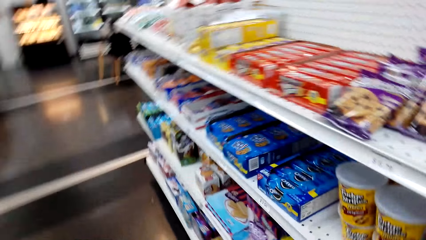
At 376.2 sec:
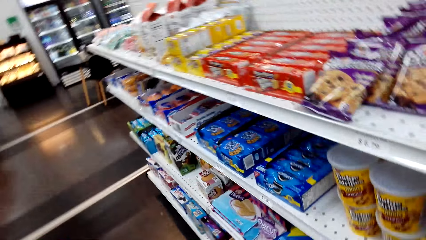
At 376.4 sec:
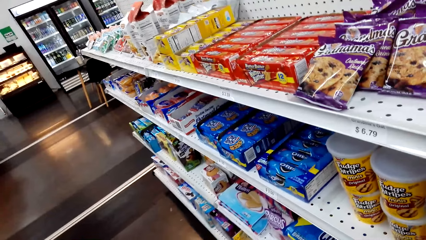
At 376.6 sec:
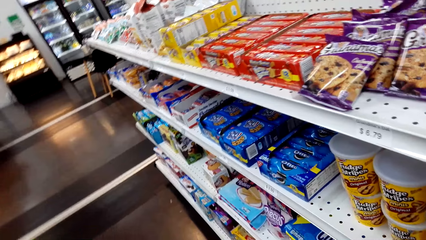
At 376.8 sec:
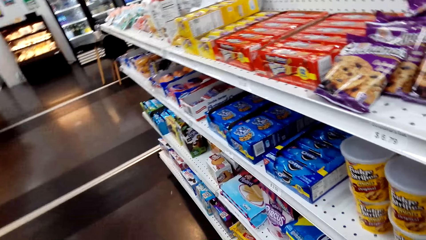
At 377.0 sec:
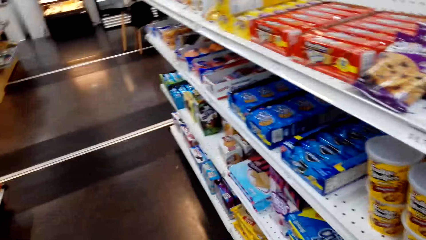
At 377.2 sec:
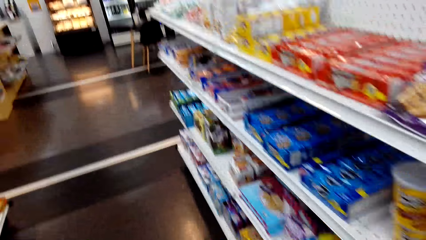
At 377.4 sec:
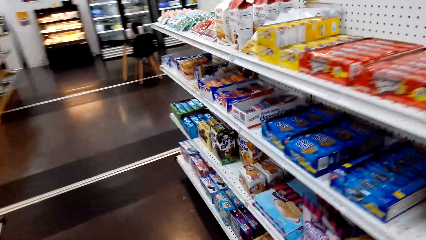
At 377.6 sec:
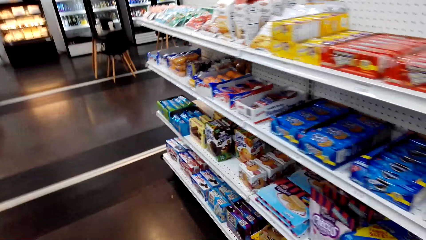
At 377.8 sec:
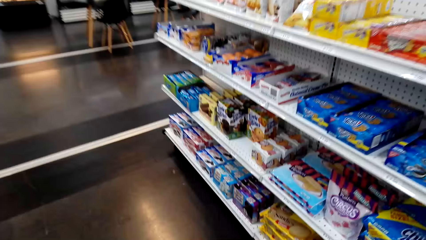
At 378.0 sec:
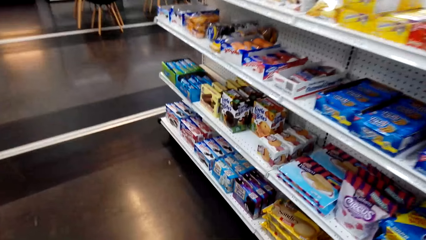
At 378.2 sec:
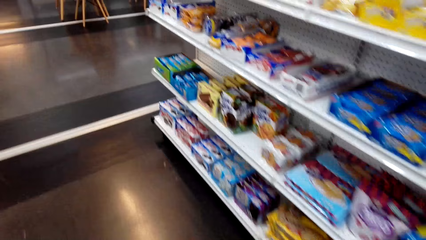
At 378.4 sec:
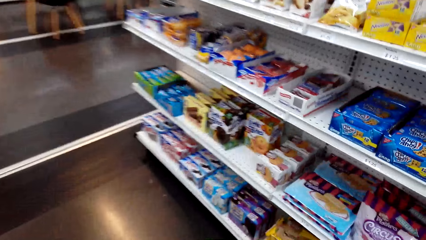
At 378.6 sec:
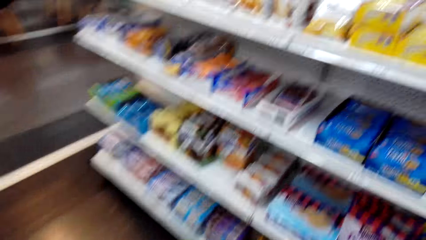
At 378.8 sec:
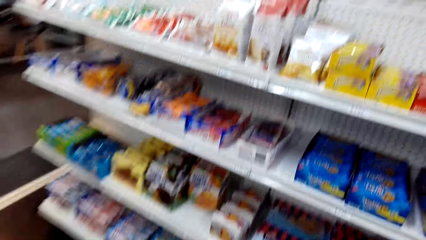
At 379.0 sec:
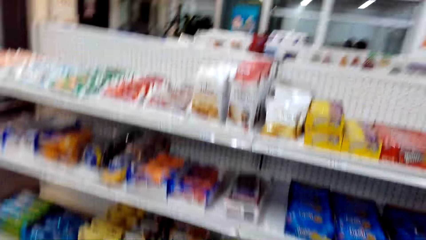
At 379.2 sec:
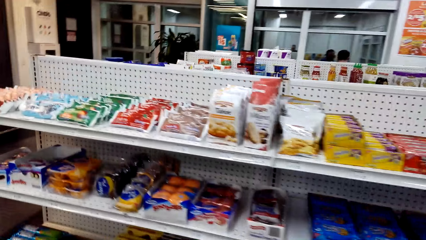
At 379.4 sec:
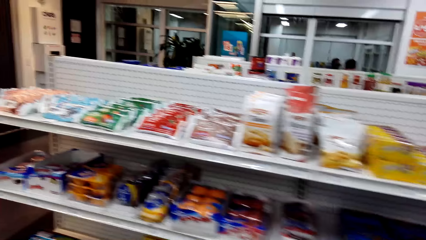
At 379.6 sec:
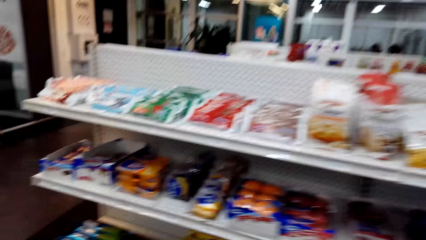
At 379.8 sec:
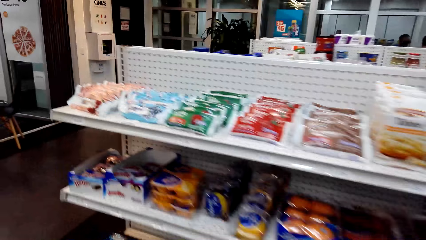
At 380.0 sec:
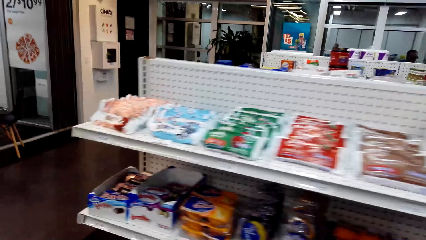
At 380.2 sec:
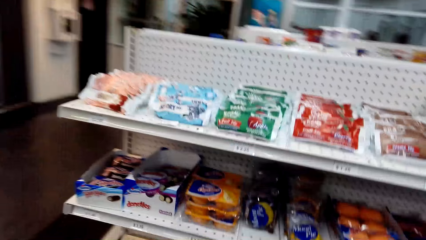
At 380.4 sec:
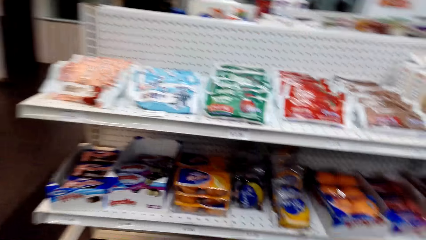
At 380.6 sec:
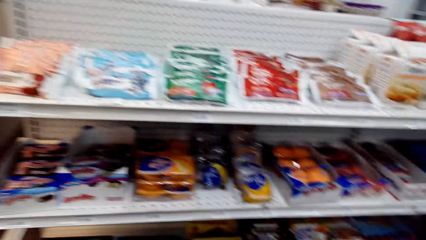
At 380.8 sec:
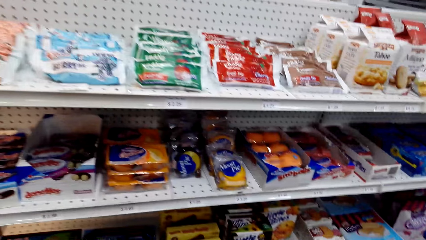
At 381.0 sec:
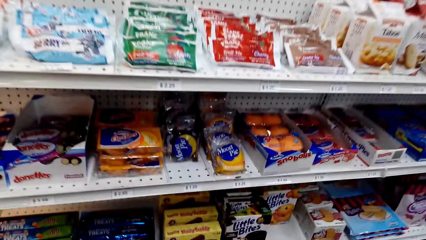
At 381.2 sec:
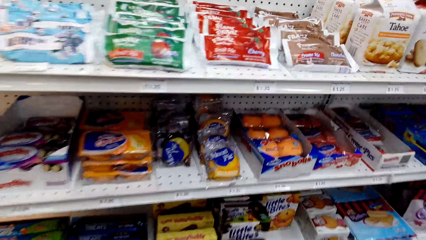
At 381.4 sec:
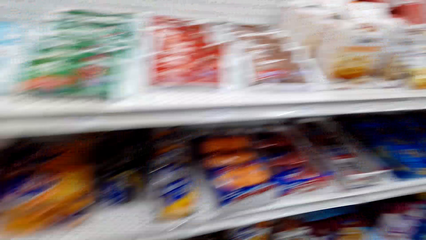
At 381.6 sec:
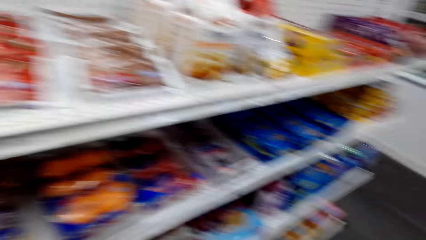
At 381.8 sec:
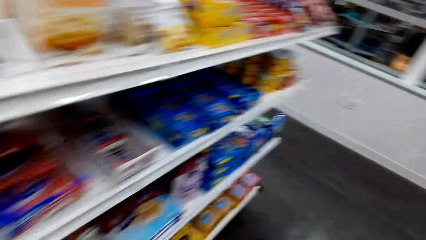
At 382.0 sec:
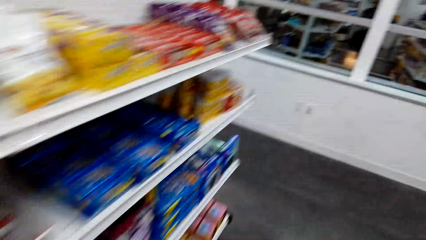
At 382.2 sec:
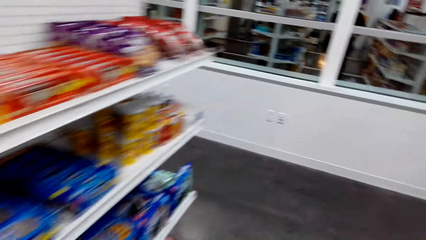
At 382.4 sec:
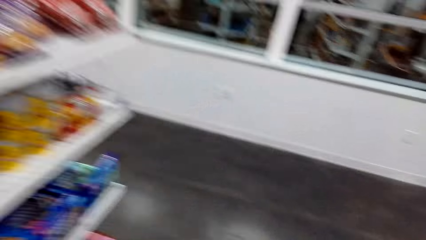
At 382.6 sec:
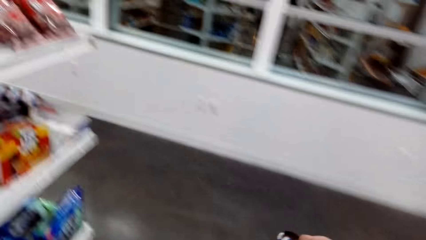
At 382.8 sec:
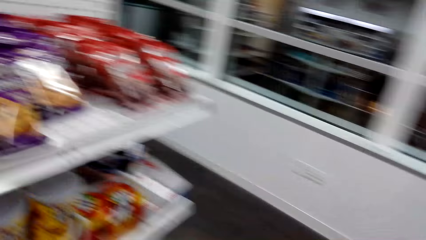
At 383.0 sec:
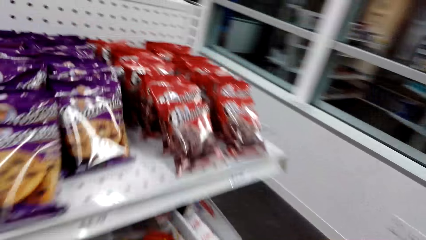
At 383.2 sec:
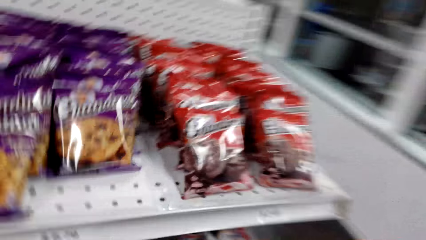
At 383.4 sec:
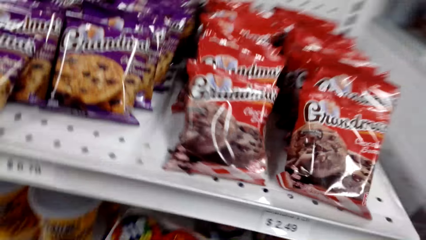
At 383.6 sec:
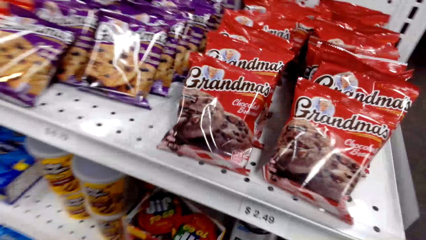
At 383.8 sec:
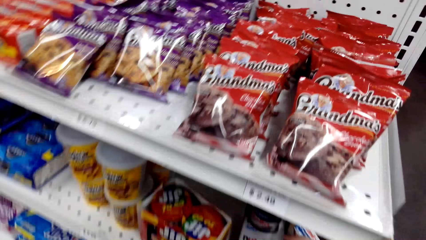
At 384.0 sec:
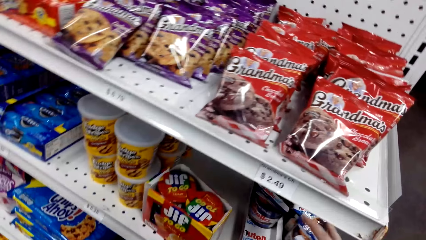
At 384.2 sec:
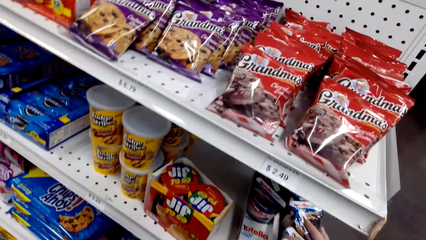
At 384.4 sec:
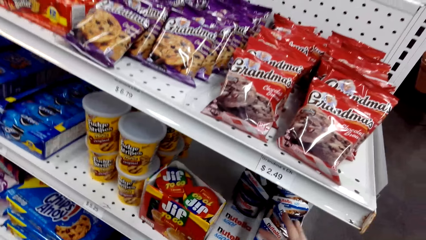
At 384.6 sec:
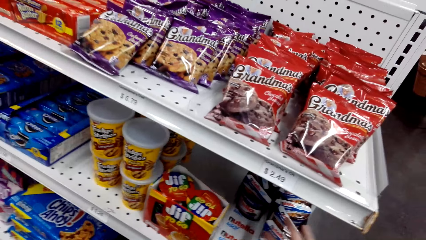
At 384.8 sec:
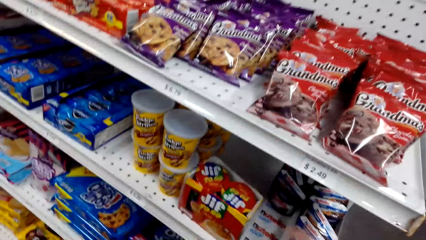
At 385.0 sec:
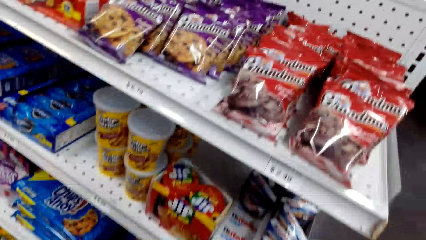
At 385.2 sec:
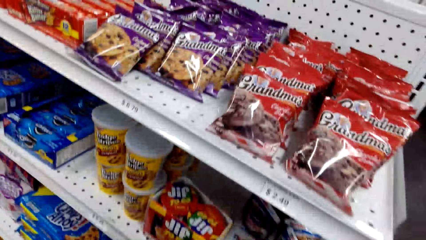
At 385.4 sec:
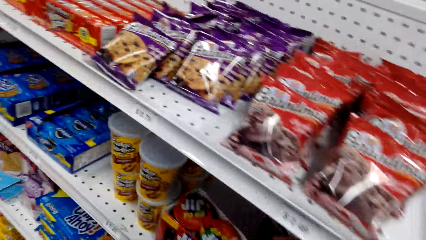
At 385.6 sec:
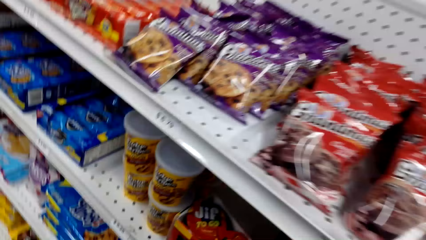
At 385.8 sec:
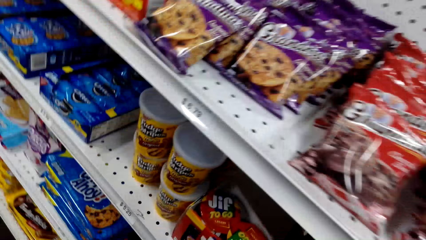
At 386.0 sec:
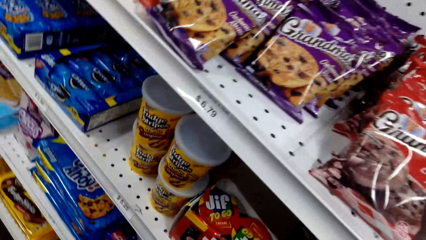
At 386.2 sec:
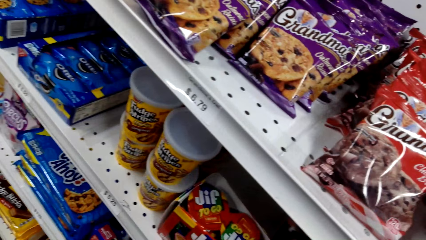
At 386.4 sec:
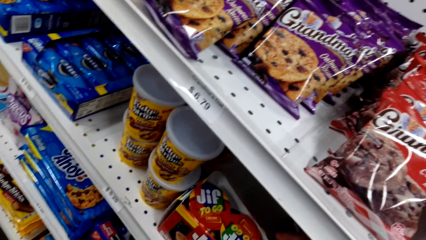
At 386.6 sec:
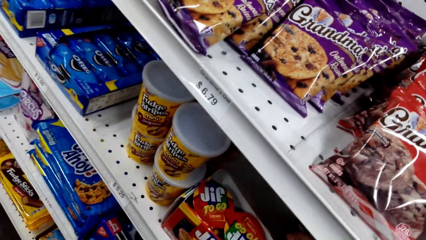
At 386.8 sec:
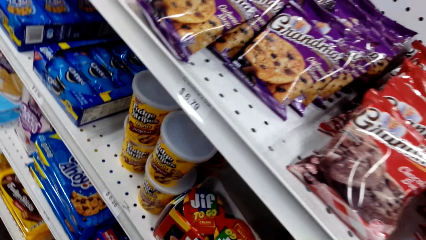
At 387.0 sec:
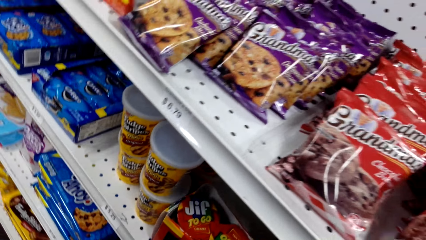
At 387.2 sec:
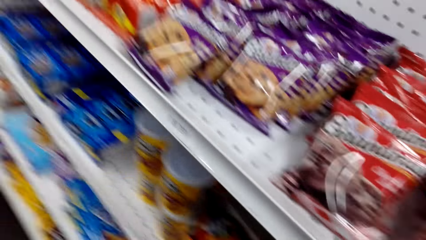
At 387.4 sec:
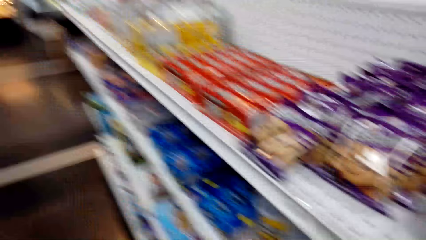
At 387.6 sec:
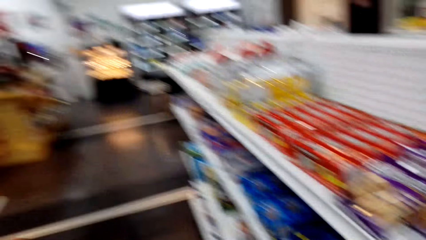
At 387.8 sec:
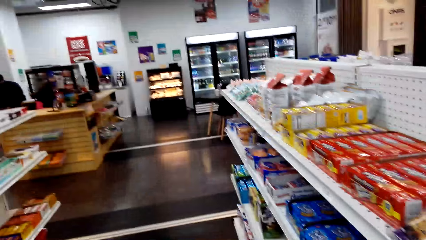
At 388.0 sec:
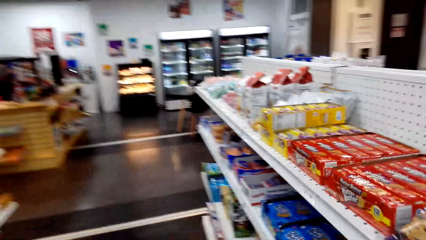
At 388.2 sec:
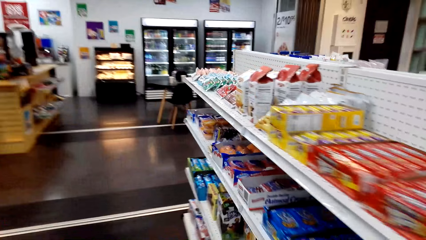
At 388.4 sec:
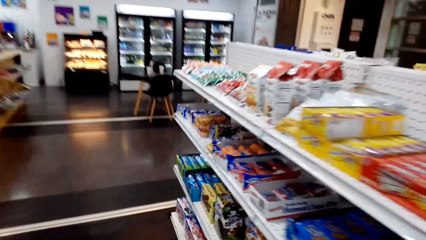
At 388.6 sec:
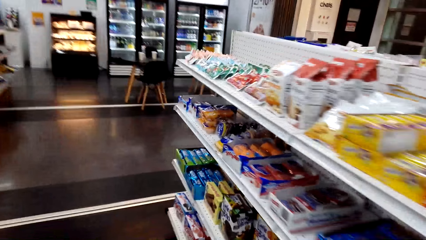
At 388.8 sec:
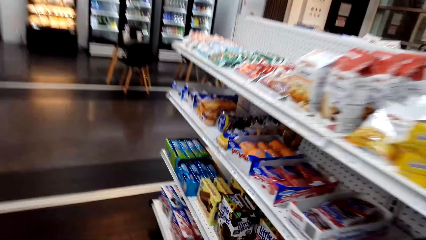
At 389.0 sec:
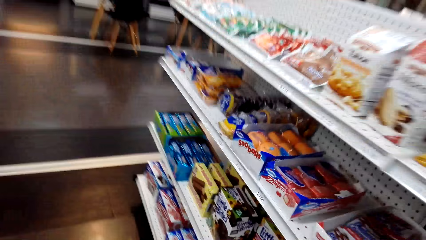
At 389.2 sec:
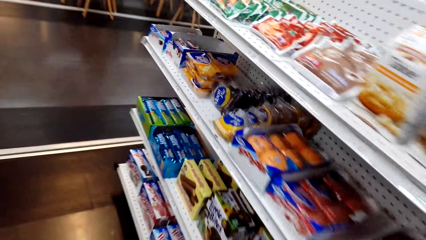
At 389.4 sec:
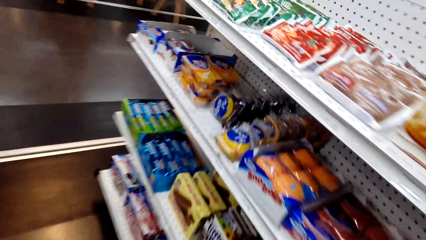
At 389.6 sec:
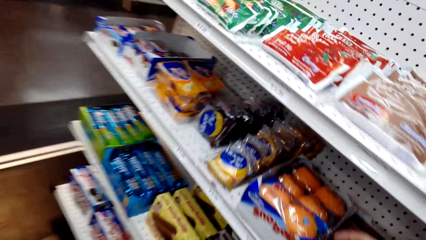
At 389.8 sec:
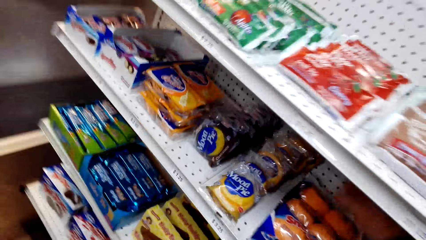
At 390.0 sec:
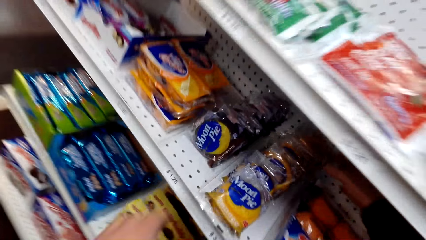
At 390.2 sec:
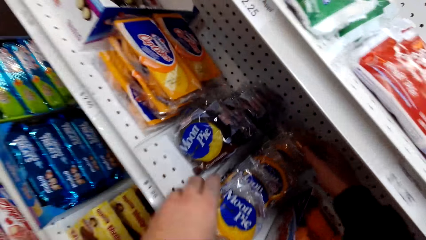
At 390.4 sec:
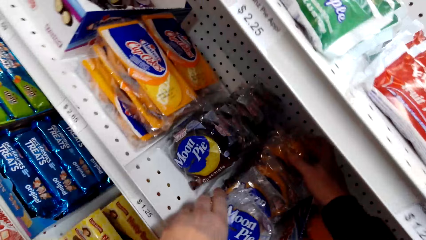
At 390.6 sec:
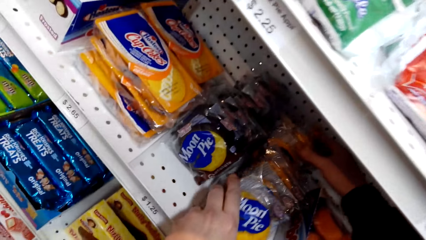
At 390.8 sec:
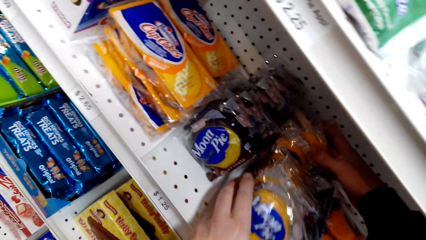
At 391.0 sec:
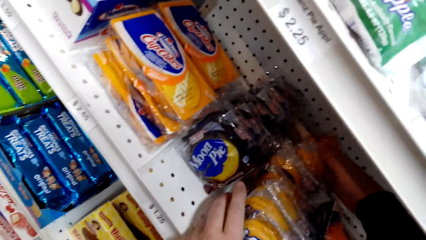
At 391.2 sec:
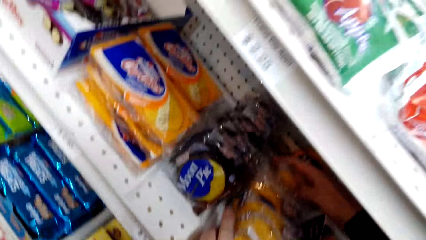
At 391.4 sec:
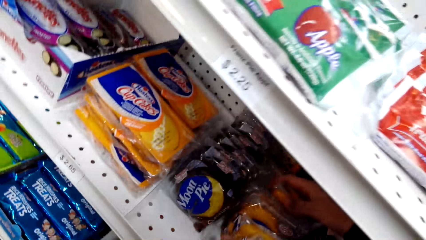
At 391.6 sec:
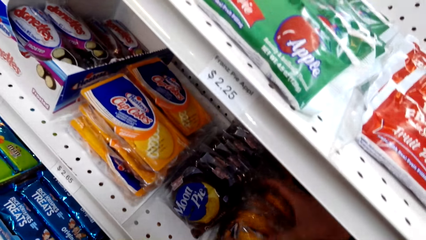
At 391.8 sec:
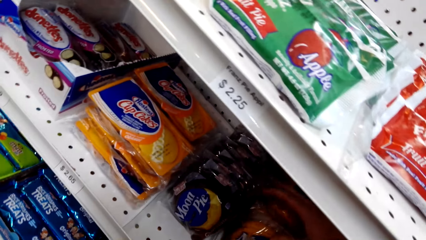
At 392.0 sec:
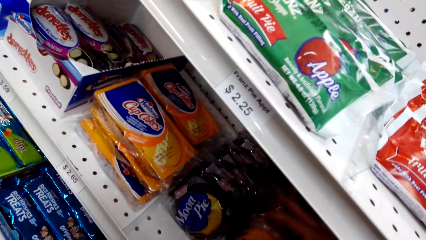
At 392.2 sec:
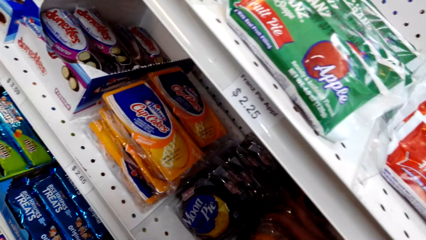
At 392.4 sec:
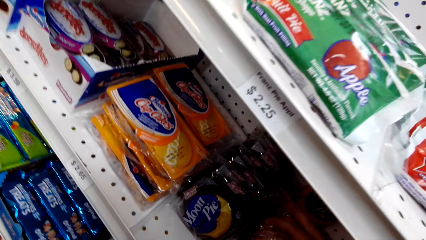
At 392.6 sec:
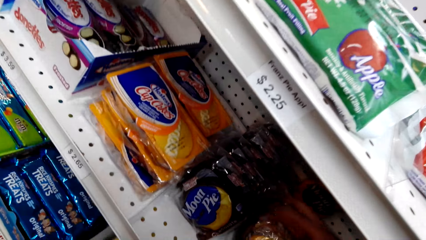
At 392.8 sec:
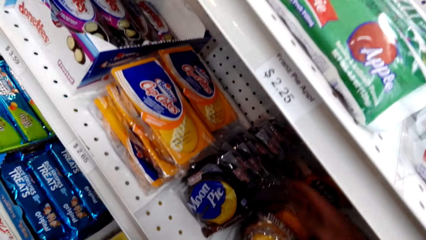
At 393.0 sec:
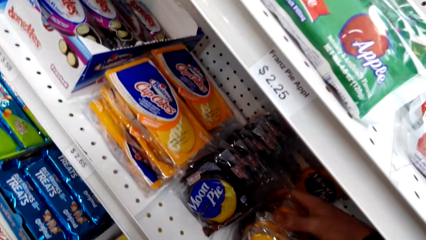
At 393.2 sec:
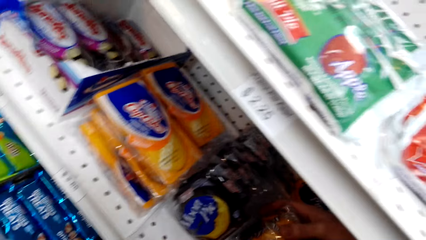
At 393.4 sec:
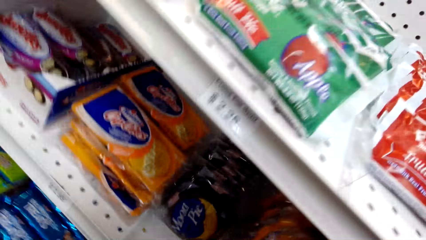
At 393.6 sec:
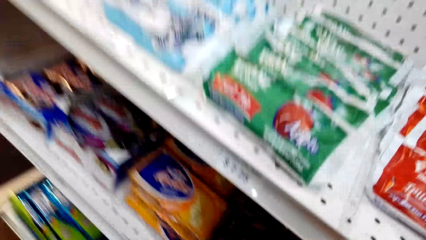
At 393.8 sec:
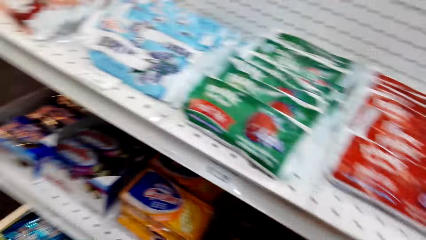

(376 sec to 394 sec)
The camera wearer walks around. They arrange snacks on the shelf. They touch items. They walk around. They pick moon pies on the shelf.
